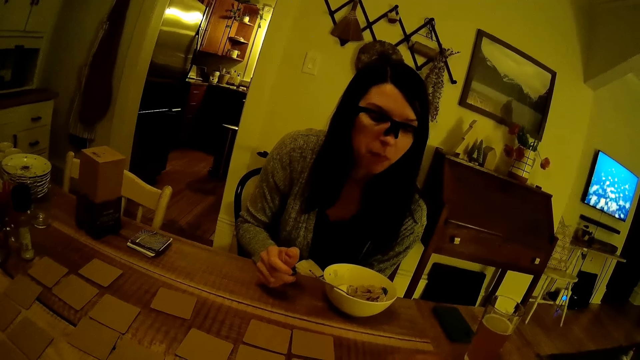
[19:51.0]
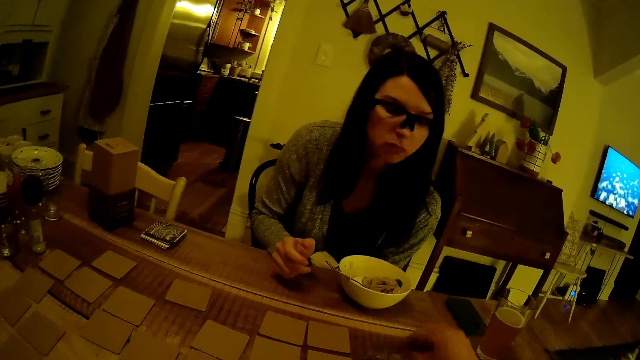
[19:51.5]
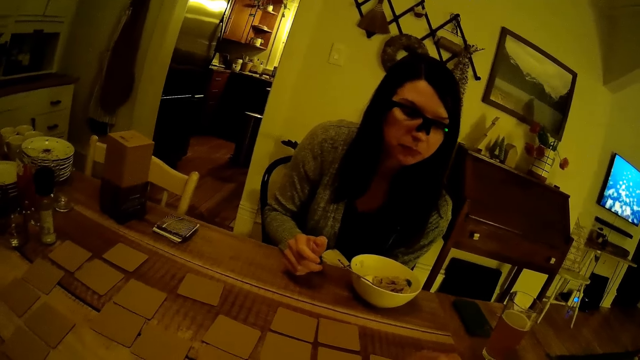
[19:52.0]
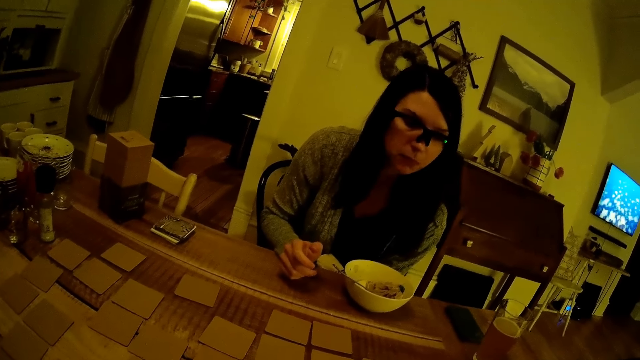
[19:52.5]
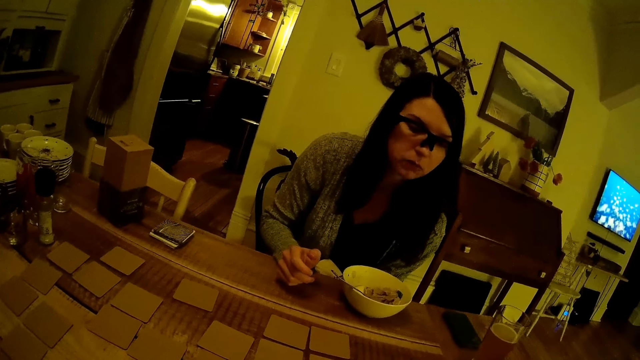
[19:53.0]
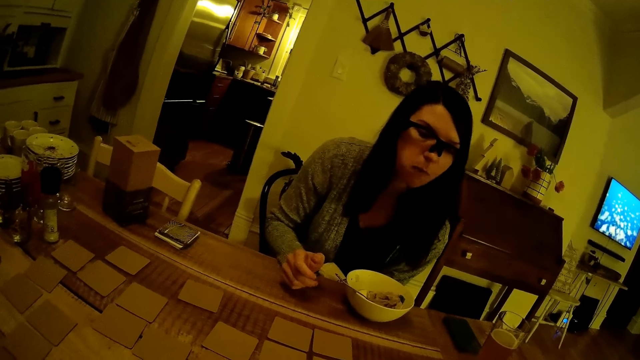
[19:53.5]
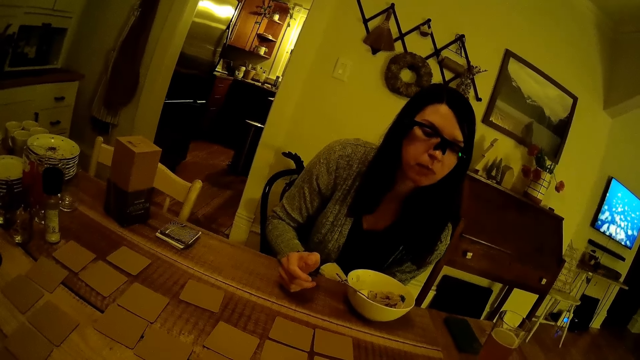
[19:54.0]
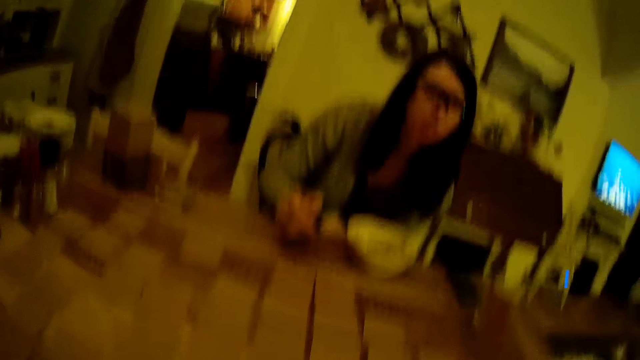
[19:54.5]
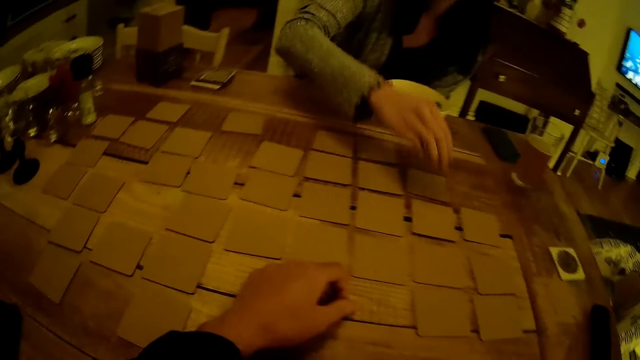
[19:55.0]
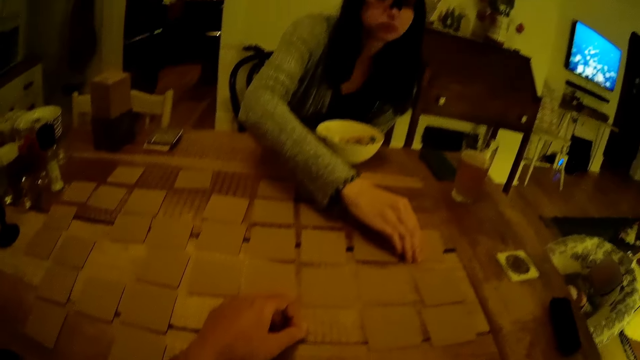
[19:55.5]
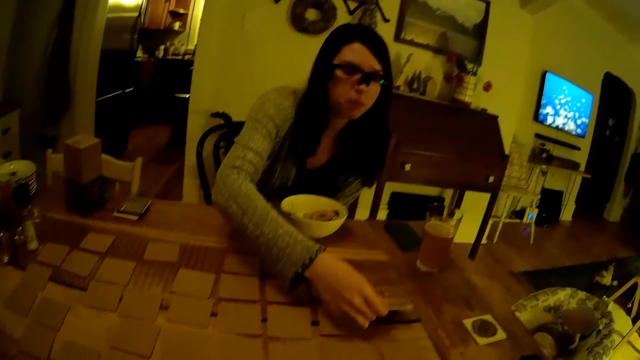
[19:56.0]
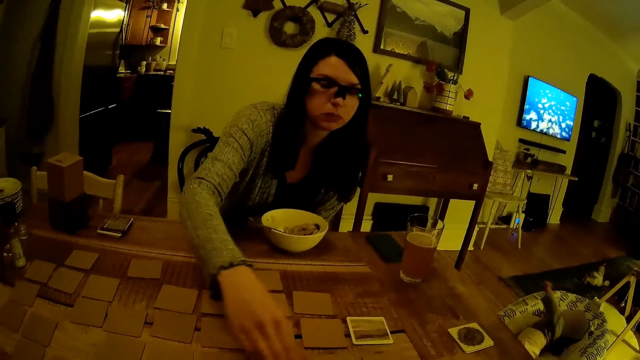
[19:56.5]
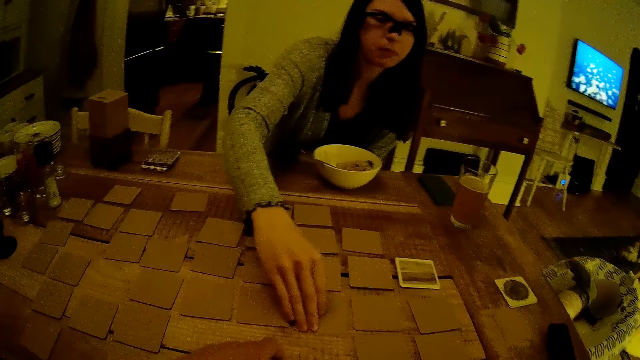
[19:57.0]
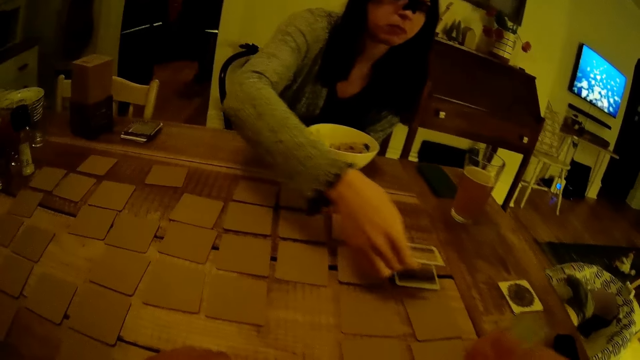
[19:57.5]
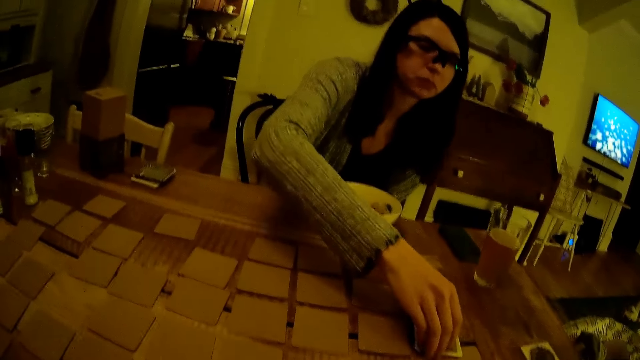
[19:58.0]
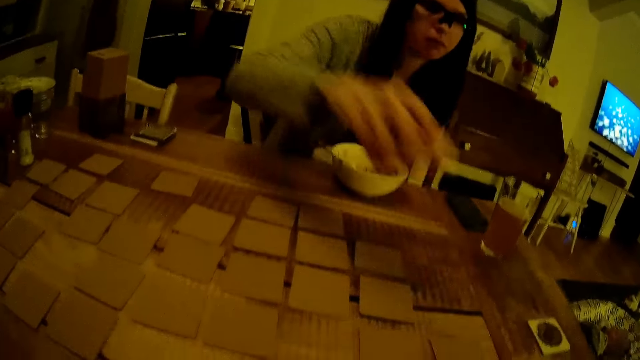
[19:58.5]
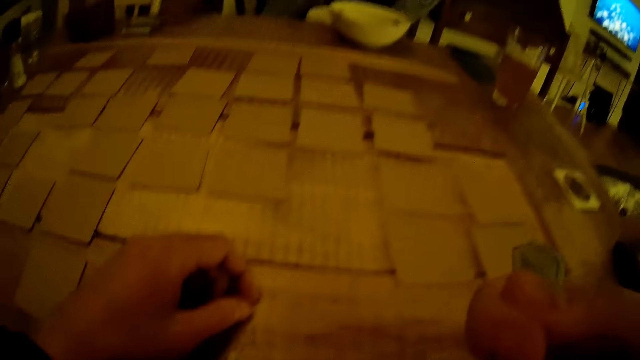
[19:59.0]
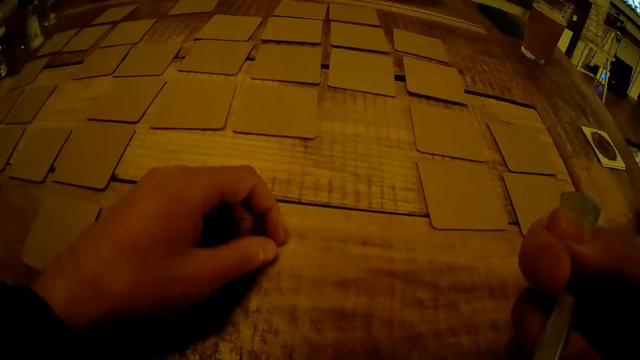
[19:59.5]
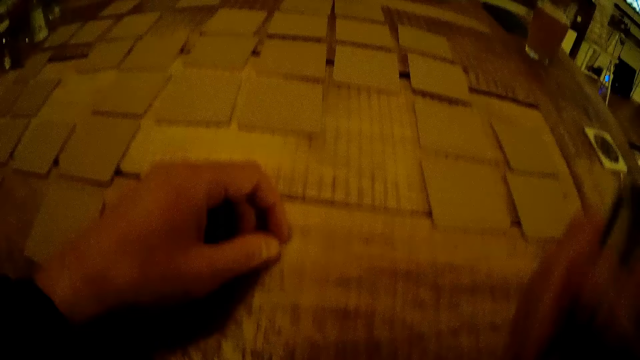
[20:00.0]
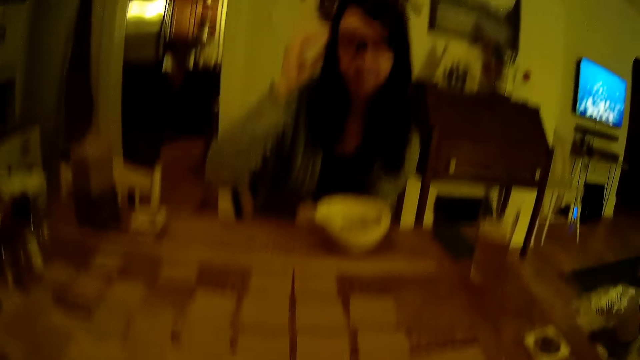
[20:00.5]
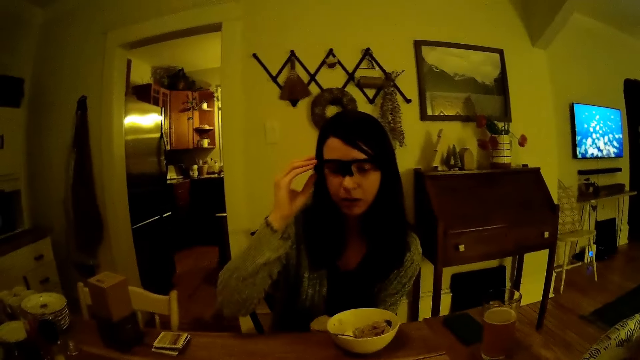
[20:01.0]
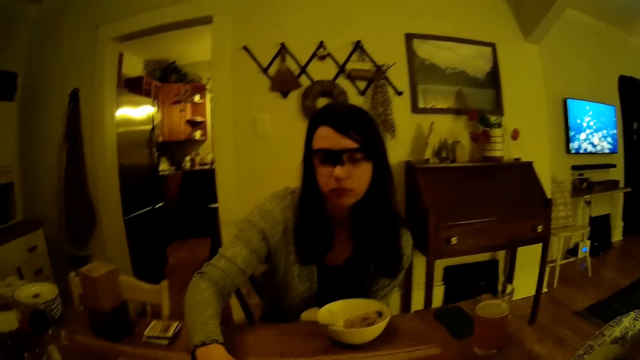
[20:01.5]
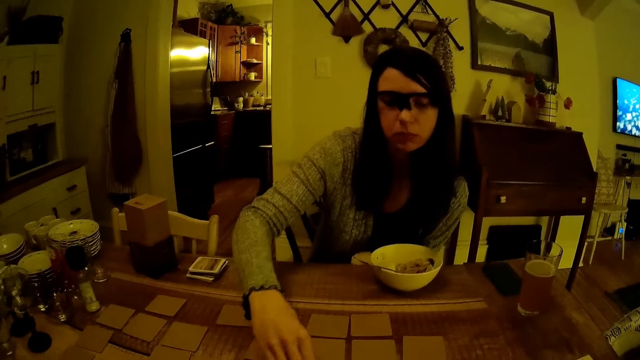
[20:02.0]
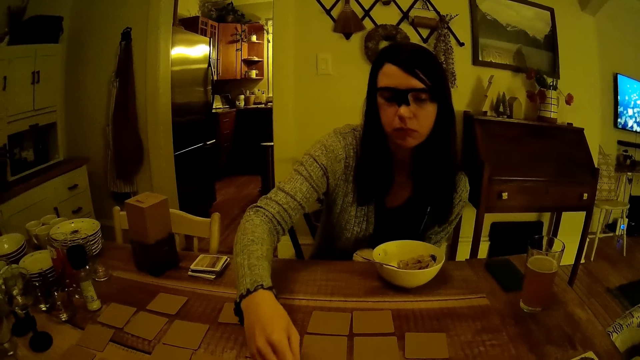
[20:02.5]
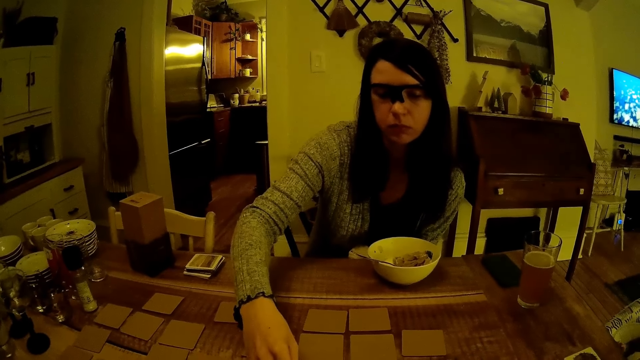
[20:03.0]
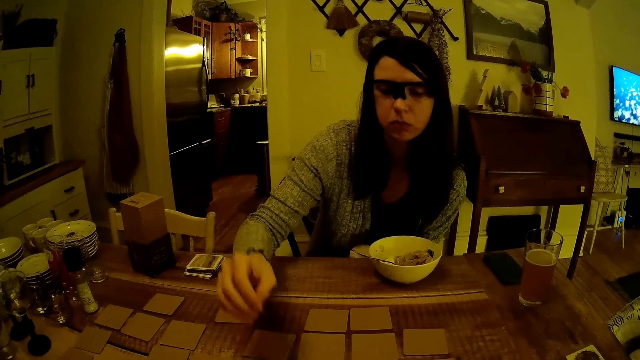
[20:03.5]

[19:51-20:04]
The camera wearer turns the card on the dining table with his right hand. The woman turns a card on the dining table with her right hand. The woman picks a card from the dining table with her right hand and places the card on the card on the dining table with her right hand. The woman picks the cards from the dining table with her right hand. The camera wearer holds the spoon in his right hand. The woman touches her glasses with her right hand. The woman turns a card on the dining table with her right hand.

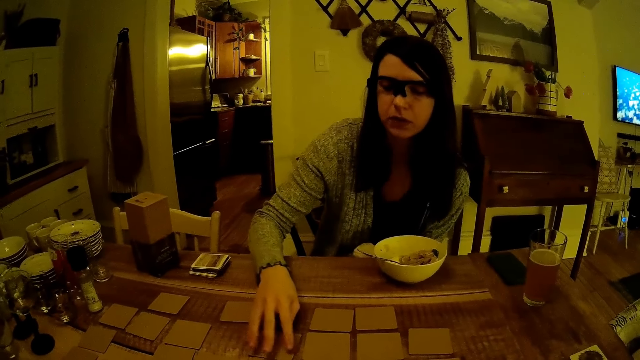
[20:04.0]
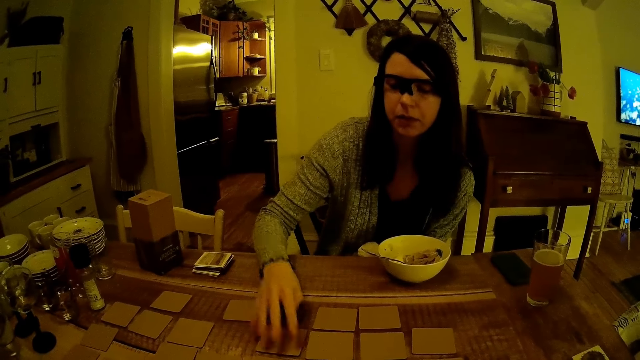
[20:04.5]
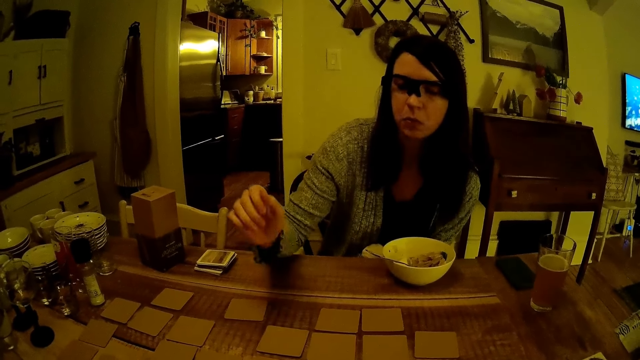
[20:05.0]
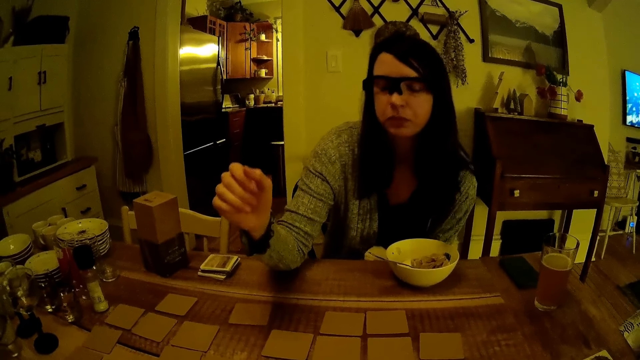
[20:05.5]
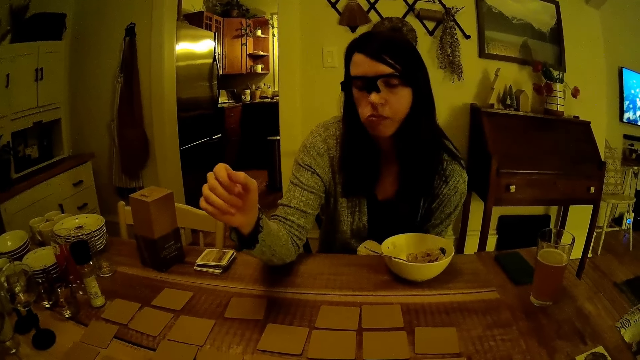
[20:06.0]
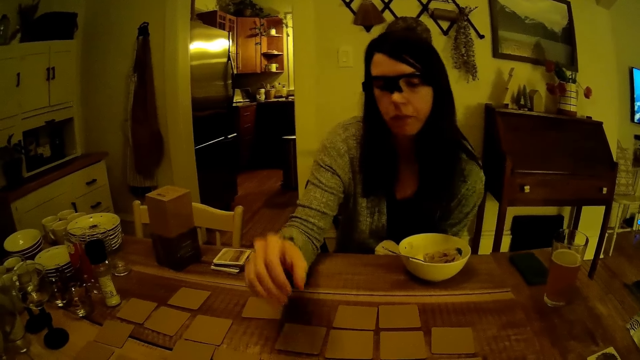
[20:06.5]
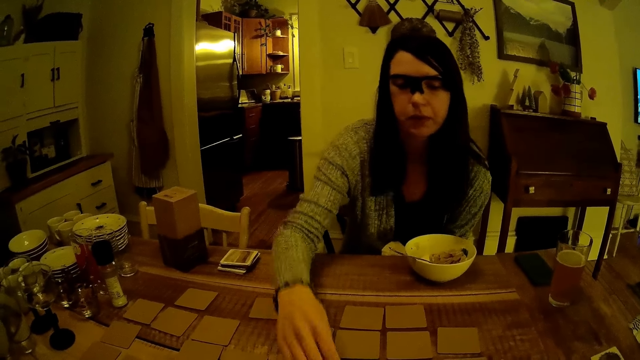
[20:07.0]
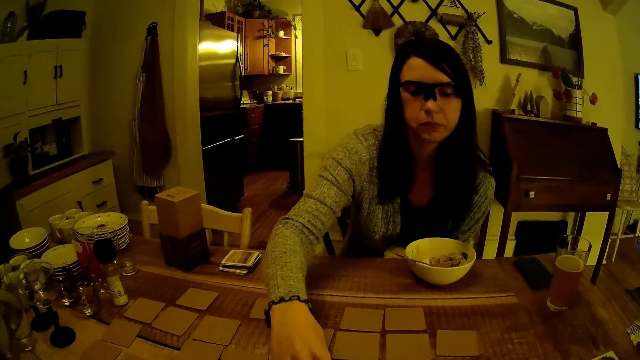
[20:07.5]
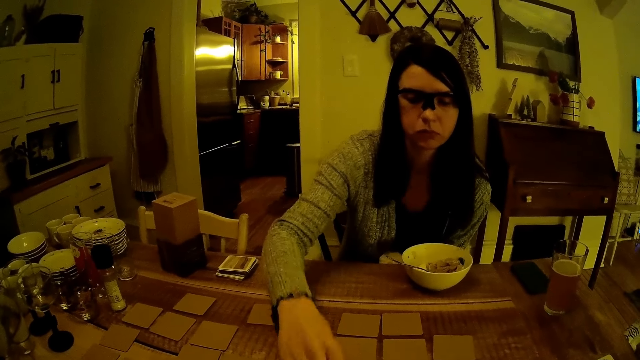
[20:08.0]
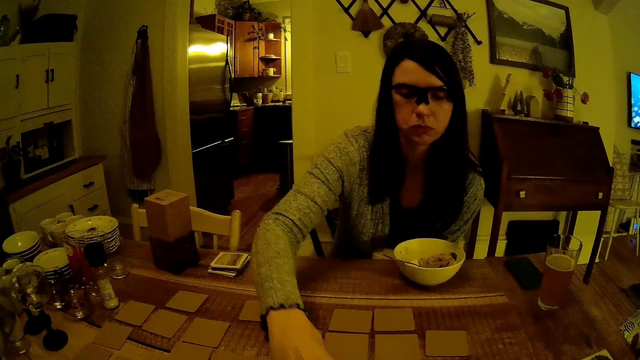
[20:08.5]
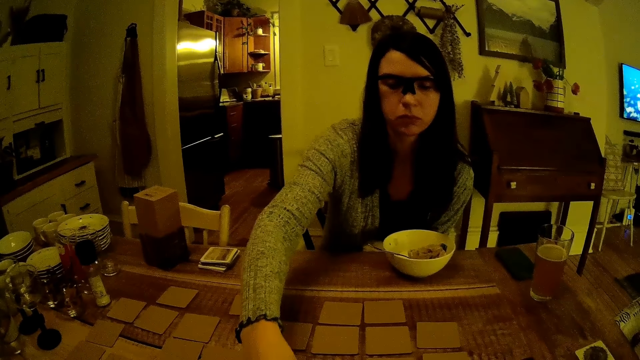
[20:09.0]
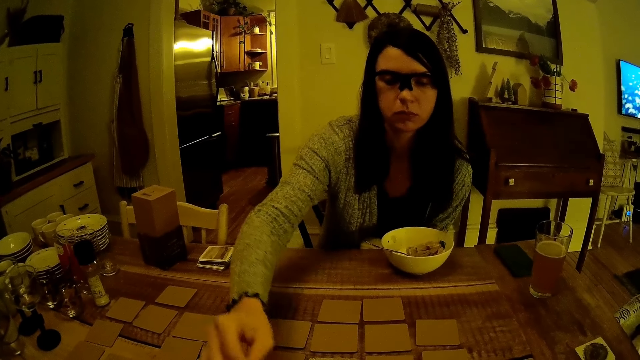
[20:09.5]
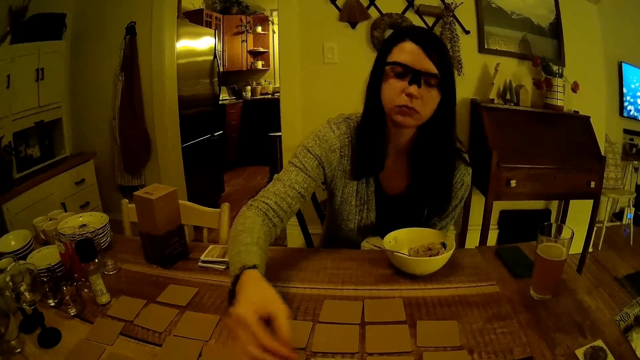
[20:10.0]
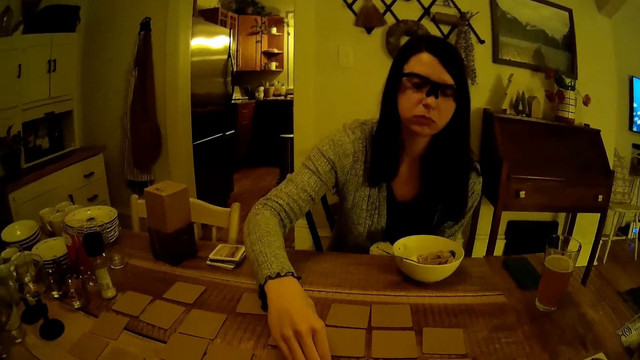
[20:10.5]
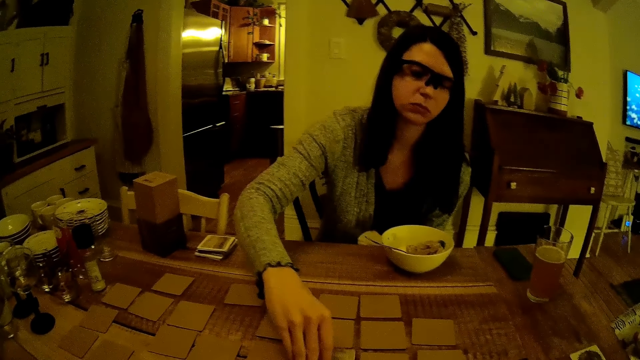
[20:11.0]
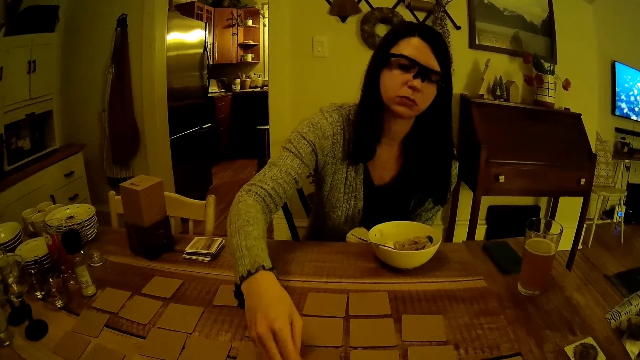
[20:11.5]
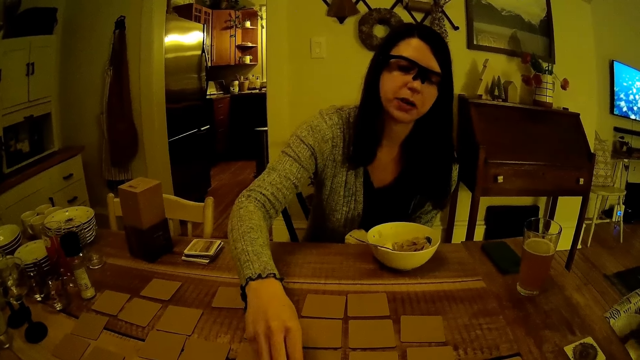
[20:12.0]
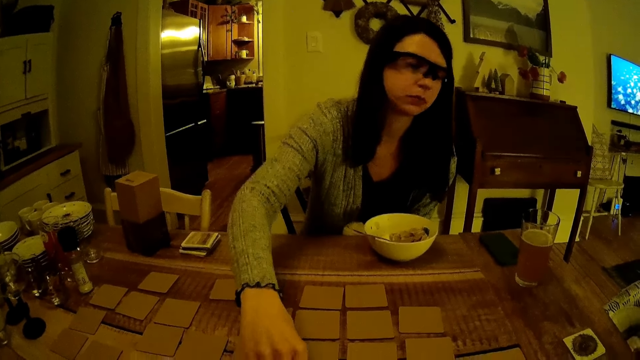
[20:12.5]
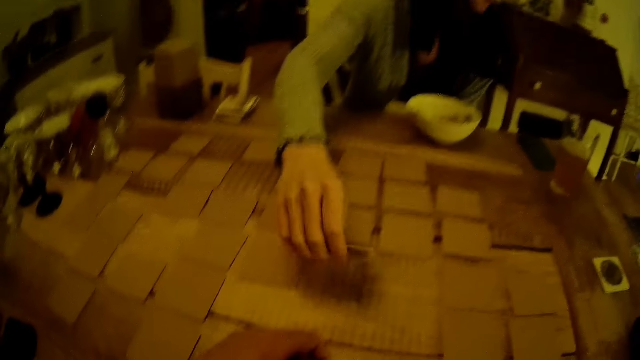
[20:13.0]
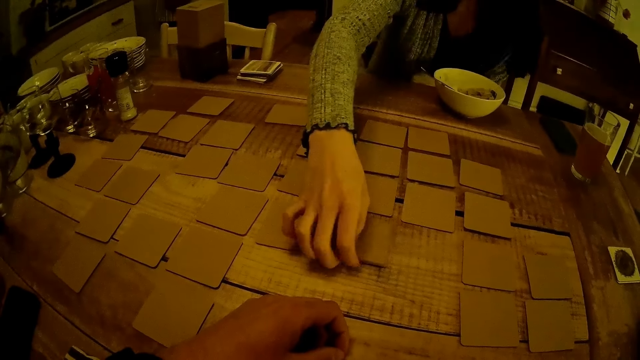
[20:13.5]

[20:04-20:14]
The woman touches a card on the dining table with her right hand. The woman adjusts a card on the dining table with her right hand. The woman turns a card on the dining table with her right hand.
